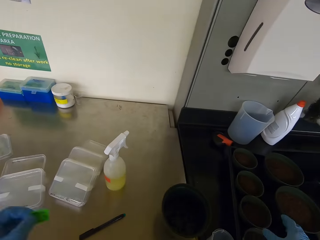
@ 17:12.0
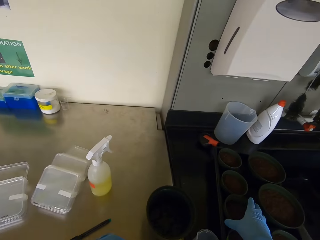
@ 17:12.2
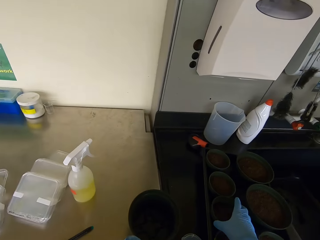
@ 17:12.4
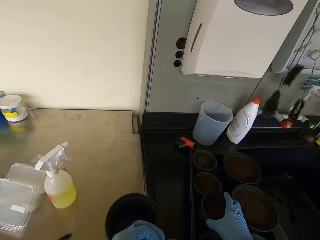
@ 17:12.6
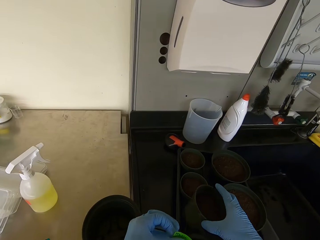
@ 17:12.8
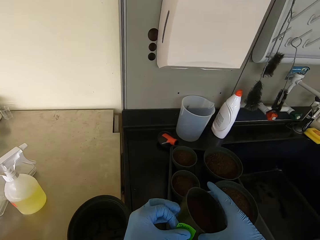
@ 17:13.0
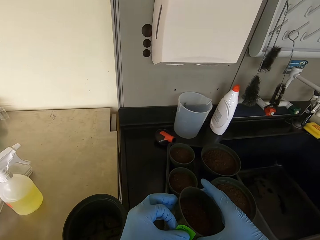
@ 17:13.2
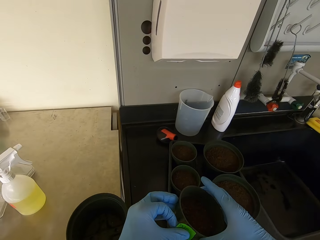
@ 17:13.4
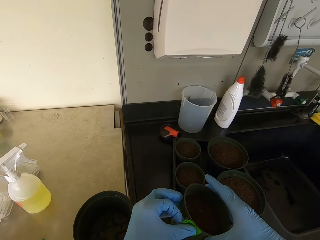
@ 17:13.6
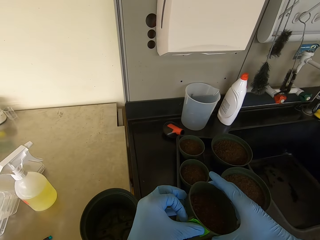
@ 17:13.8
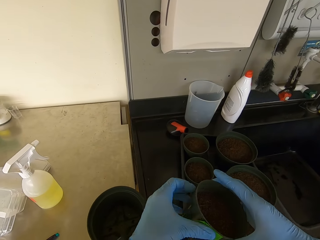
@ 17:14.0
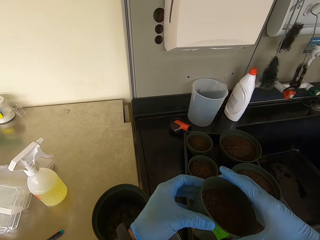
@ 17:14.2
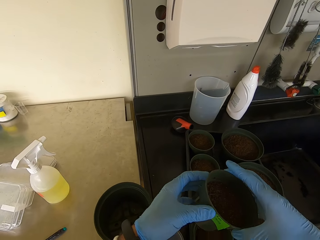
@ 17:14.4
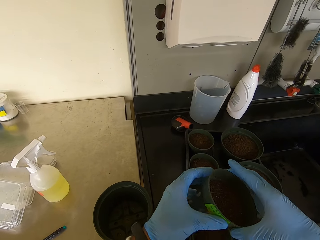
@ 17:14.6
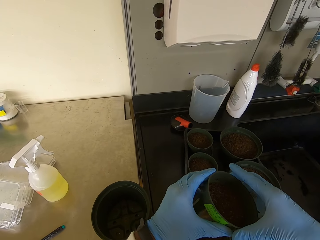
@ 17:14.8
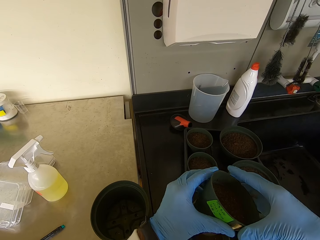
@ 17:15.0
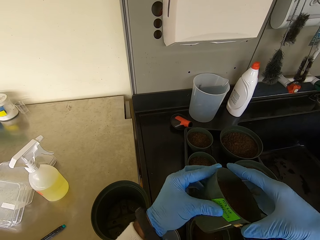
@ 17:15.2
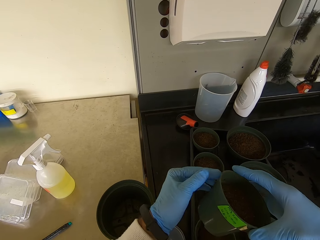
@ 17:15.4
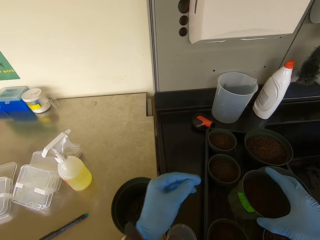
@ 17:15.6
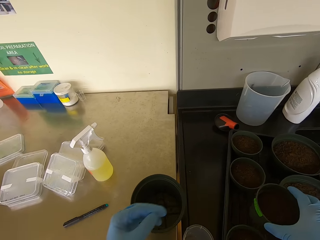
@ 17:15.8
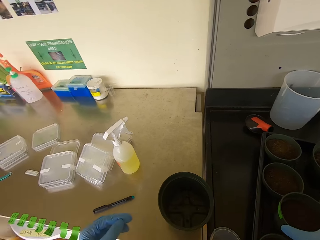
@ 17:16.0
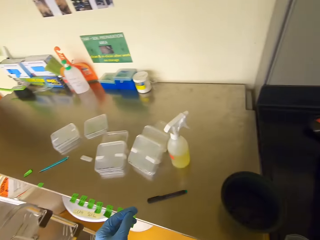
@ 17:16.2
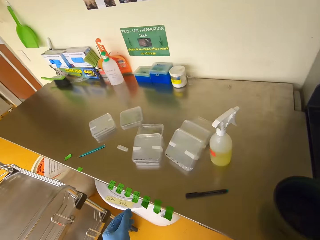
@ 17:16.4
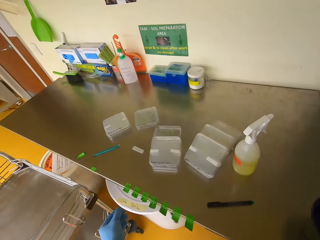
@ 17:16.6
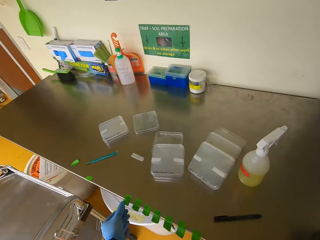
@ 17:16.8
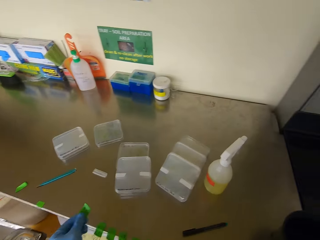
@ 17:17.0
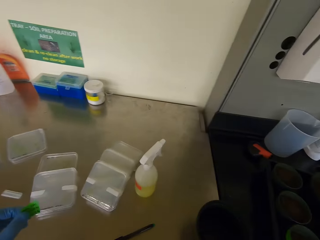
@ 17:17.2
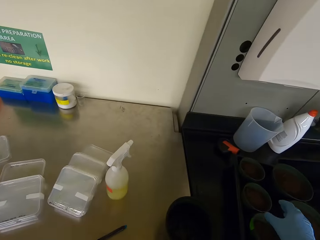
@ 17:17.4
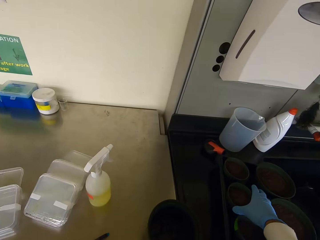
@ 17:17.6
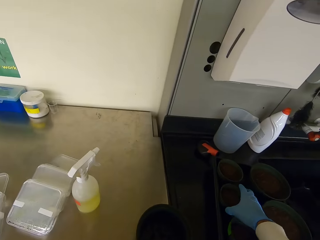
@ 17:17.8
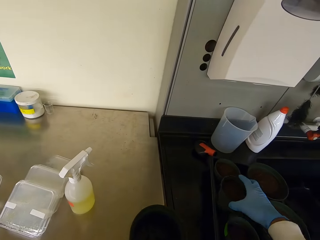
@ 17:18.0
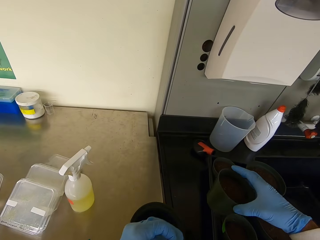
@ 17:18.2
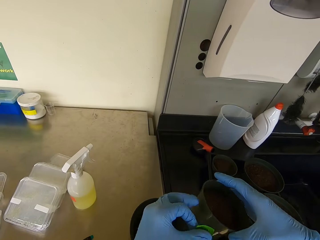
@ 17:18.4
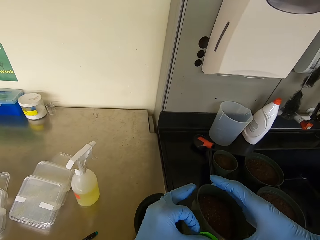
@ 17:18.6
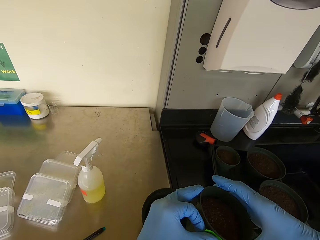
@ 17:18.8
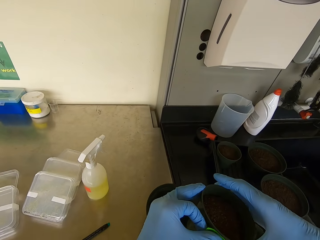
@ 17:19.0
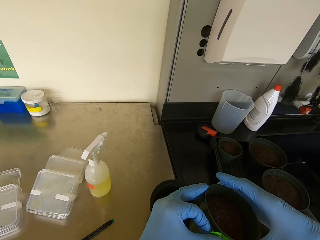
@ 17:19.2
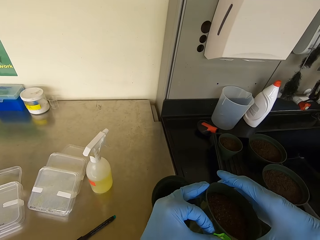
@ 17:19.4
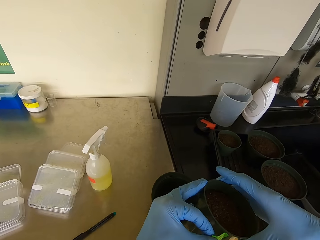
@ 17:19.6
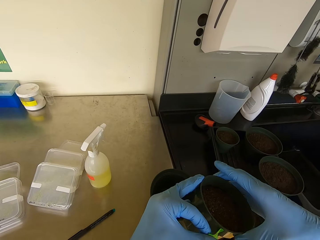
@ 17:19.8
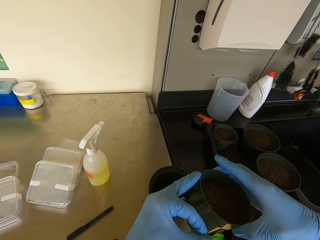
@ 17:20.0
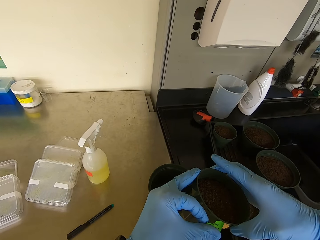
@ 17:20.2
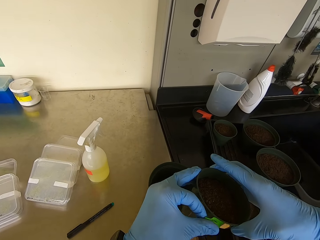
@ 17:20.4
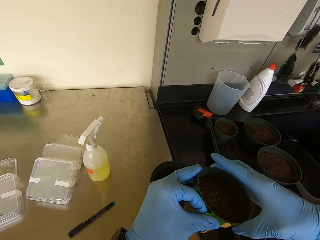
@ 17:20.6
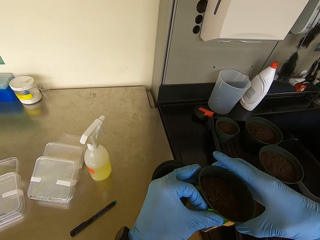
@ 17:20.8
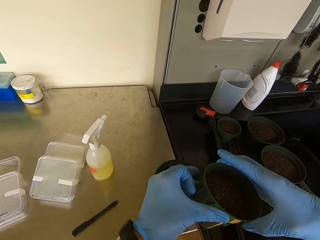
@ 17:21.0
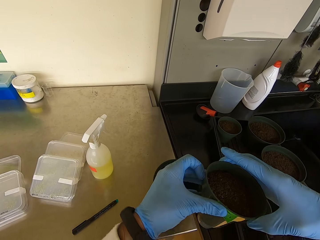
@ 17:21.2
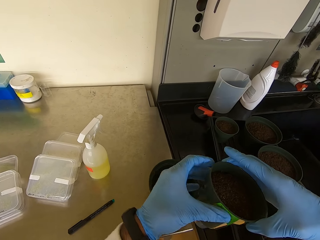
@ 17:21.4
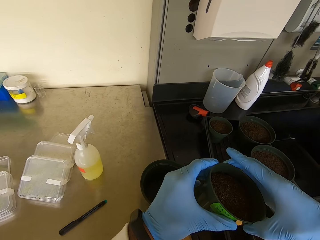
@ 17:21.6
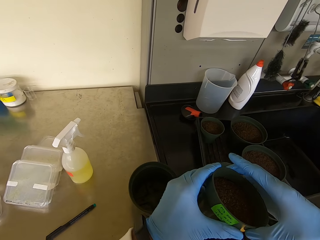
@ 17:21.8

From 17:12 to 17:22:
The camera wearer picks one label tie tape or paper. They pick the seedling container or vase. They stick the paper on the vase and put the vase down. They pick one label tie tape. They pick the plastic plant pots. They stick the paper on the vase.

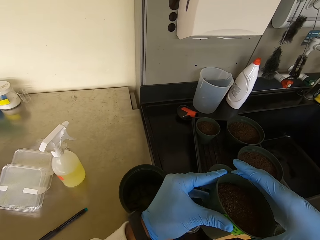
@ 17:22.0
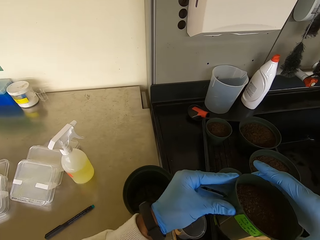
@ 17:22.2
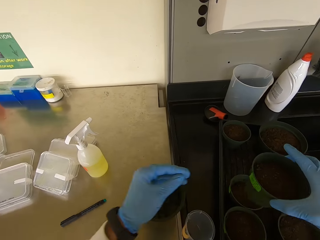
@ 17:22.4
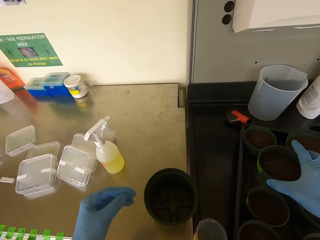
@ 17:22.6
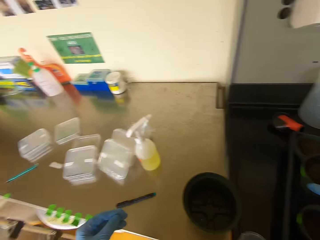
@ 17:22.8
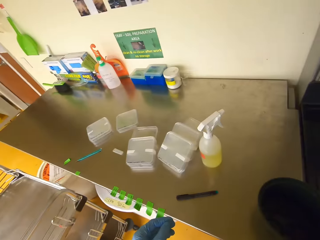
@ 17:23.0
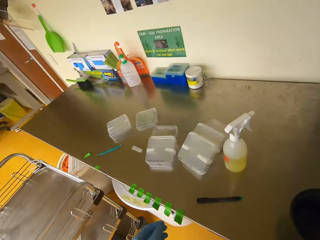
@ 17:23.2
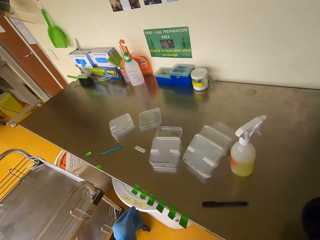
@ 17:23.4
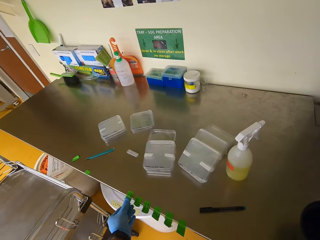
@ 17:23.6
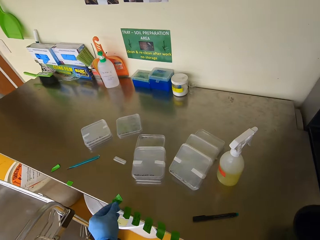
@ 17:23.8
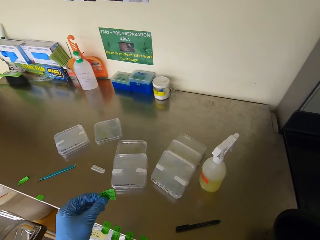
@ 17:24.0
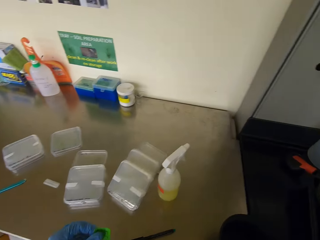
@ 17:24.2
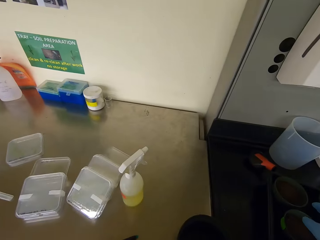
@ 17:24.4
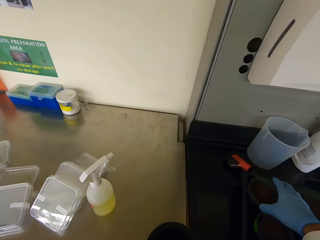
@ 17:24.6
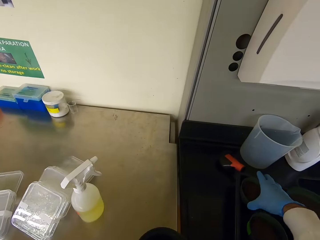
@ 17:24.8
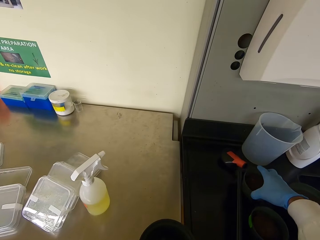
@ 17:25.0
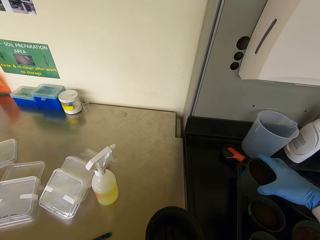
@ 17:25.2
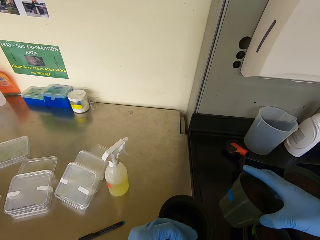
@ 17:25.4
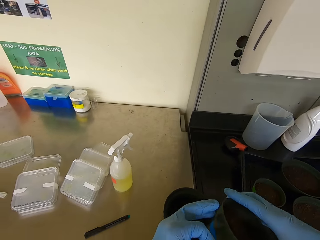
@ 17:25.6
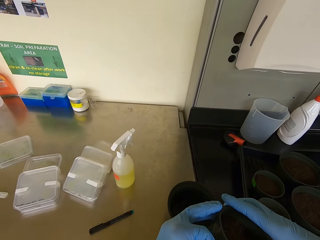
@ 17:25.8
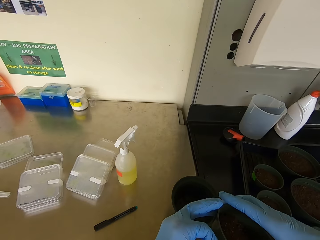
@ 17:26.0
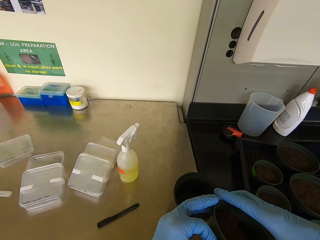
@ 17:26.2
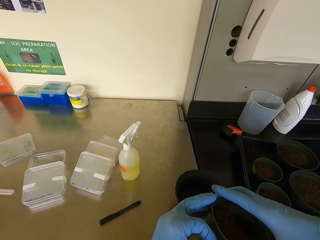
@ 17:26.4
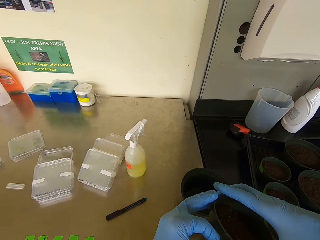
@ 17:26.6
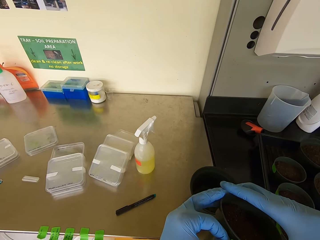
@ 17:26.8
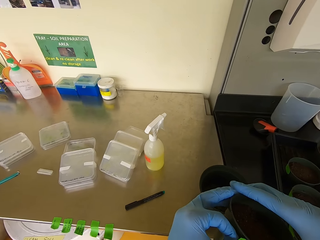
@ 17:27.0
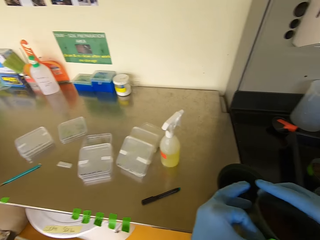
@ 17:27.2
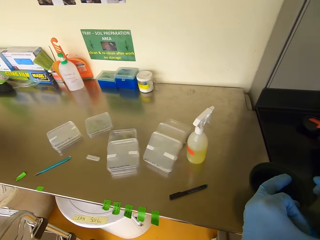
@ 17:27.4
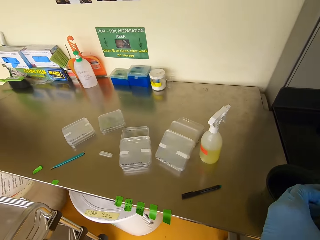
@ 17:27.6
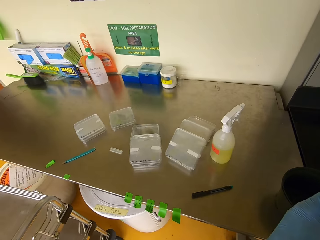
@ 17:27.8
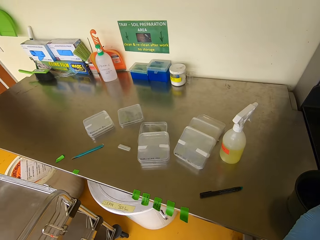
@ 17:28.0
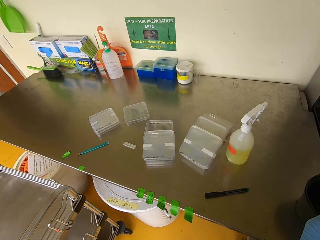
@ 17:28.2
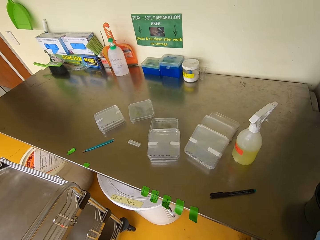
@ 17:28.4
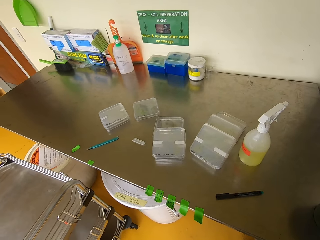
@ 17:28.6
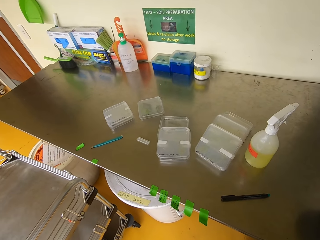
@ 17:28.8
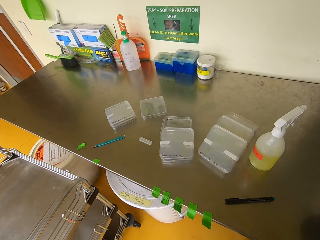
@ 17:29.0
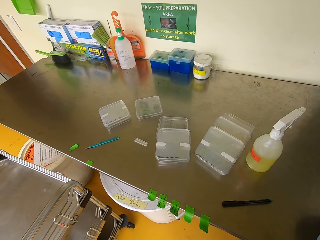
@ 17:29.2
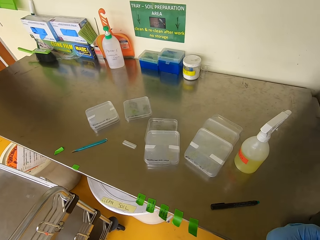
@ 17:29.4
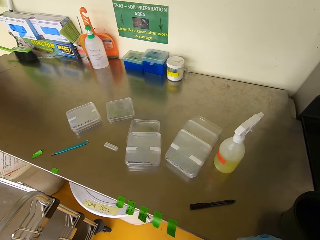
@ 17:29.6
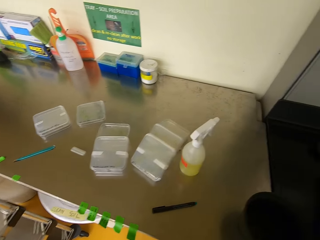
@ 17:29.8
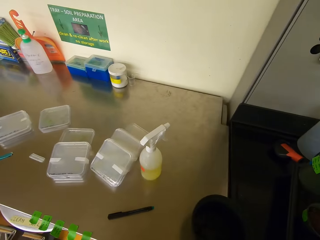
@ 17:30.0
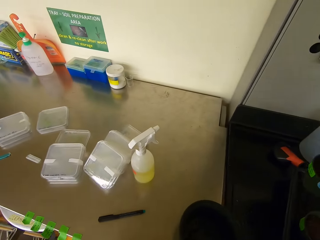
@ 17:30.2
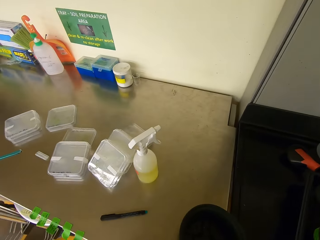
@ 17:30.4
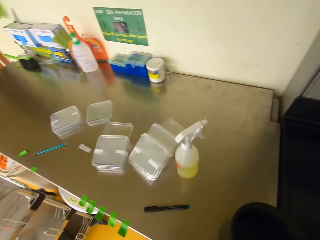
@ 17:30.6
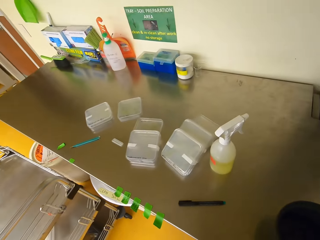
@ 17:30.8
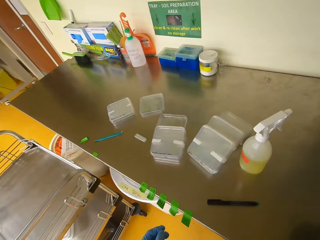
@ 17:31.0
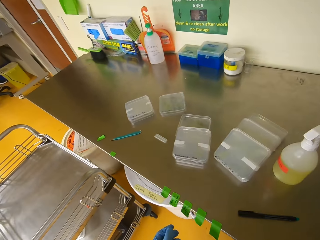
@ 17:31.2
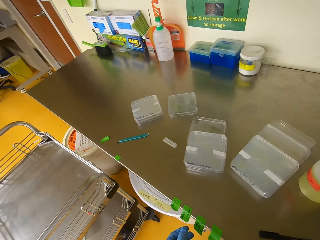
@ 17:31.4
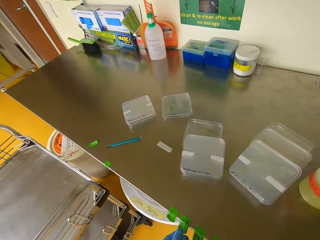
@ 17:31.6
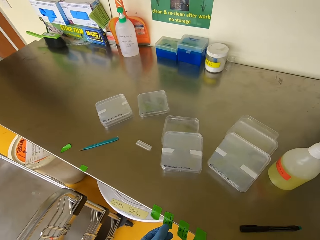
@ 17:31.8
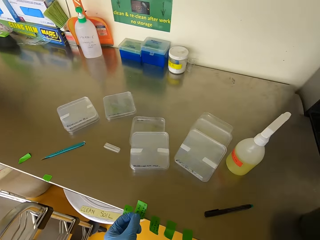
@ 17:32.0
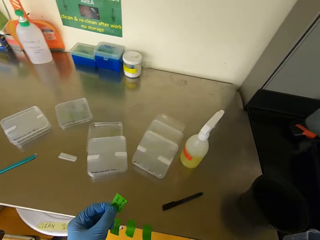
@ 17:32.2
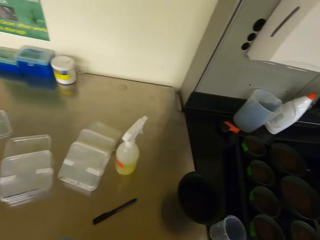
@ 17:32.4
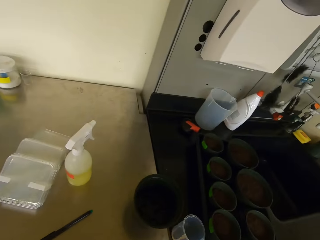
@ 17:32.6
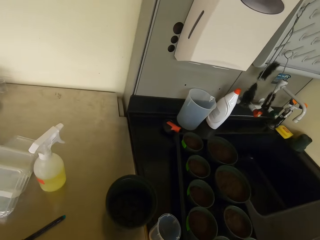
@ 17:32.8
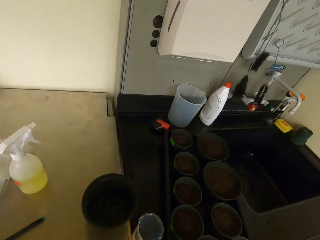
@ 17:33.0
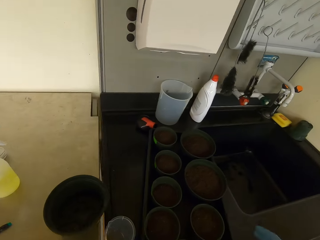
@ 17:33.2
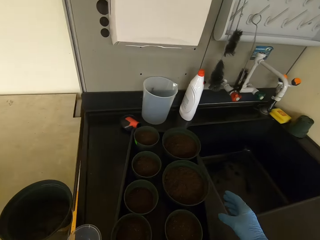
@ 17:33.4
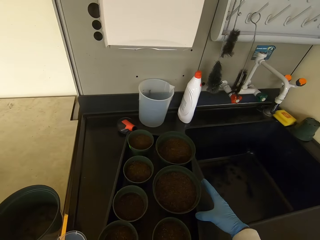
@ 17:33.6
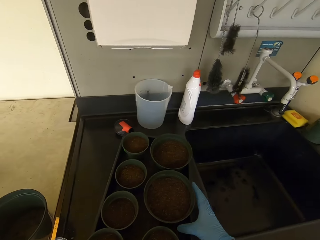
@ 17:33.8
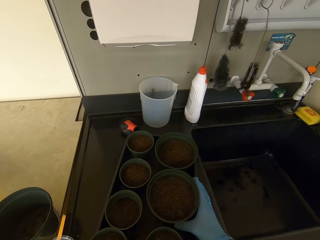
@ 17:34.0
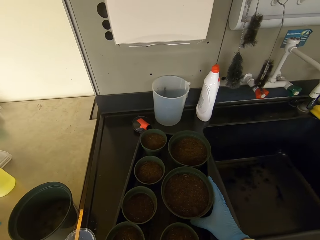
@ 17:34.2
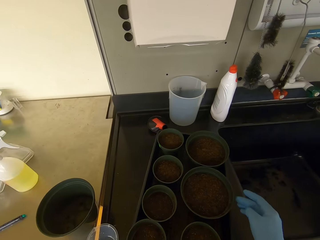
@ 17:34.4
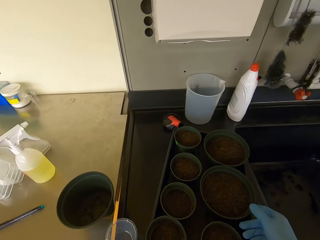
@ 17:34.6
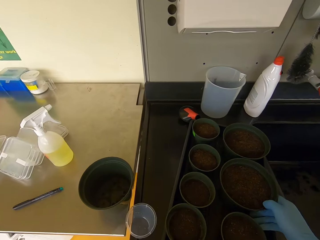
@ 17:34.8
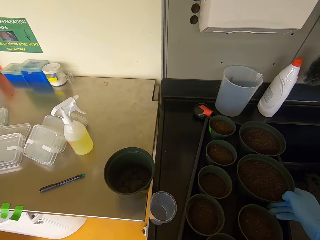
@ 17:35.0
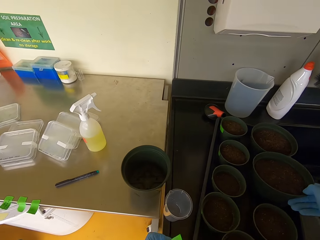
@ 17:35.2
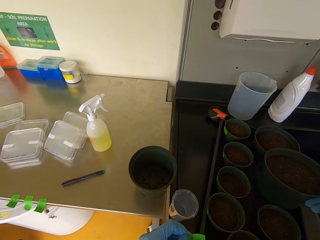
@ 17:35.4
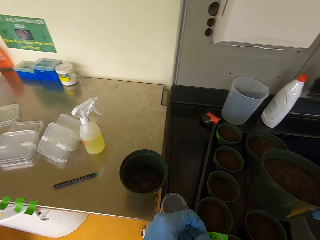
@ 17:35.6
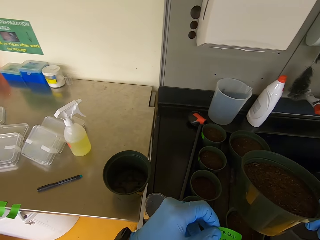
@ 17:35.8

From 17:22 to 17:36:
The camera wearer puts the vase down. They pick one label tie tape or paper. They pick the plastic plant pots or vase. They stick the paper on the vase and put the vase down. They pick one label tie tape. They pick the plastic plant pots.
